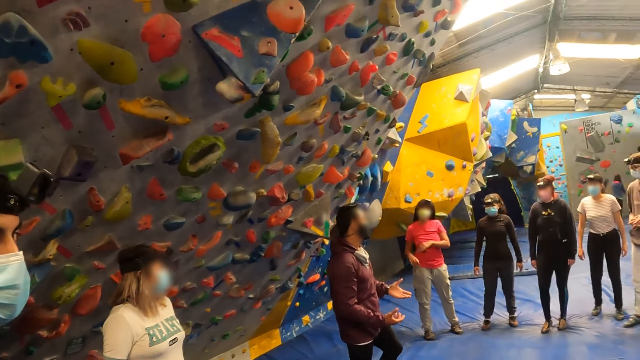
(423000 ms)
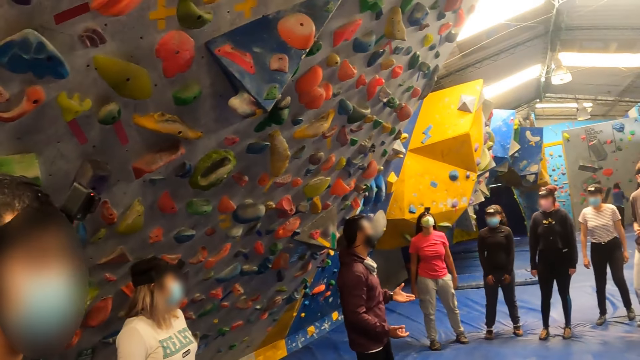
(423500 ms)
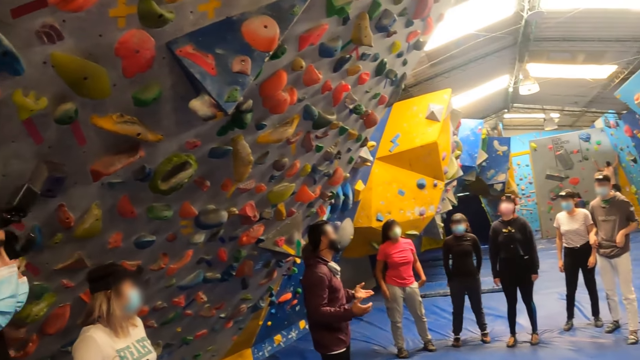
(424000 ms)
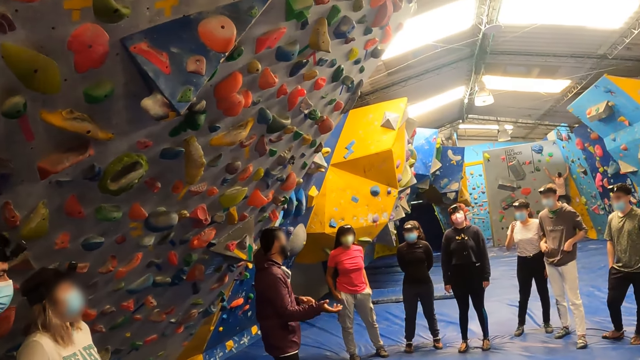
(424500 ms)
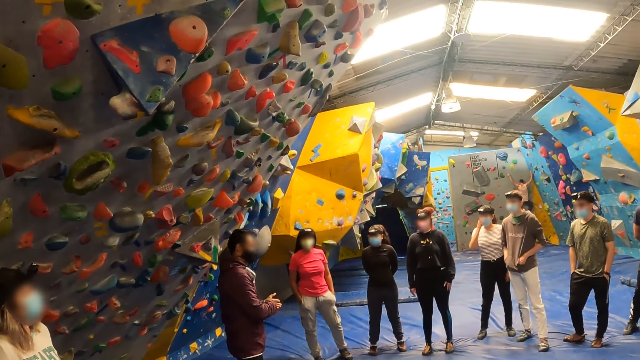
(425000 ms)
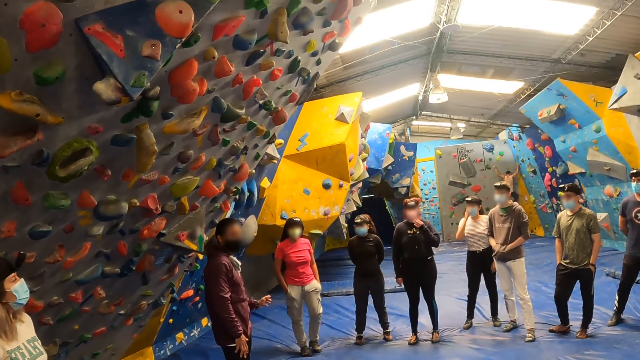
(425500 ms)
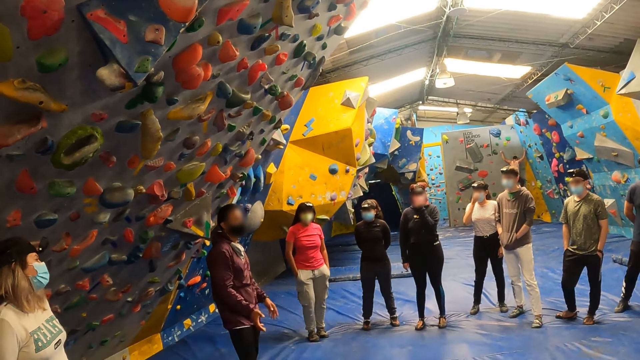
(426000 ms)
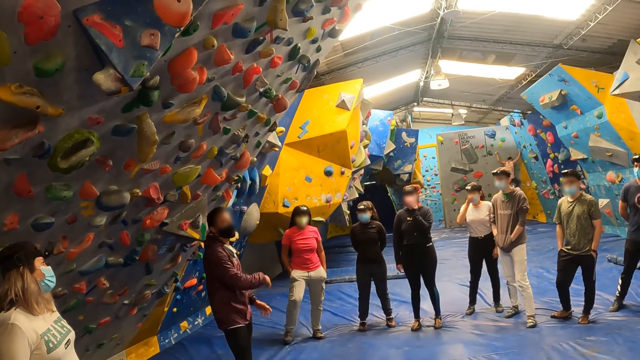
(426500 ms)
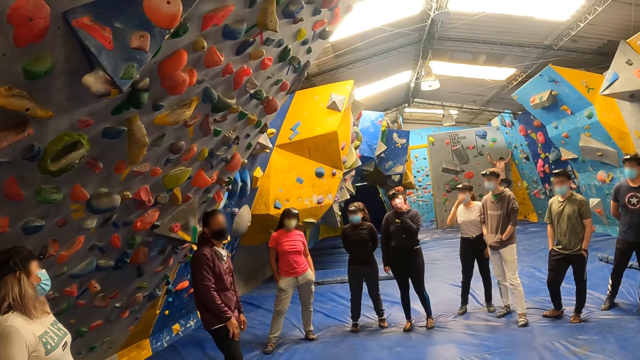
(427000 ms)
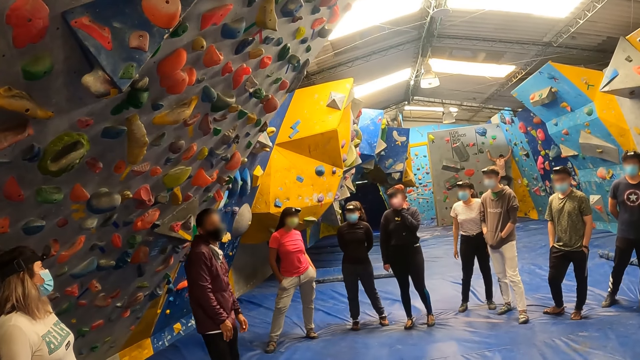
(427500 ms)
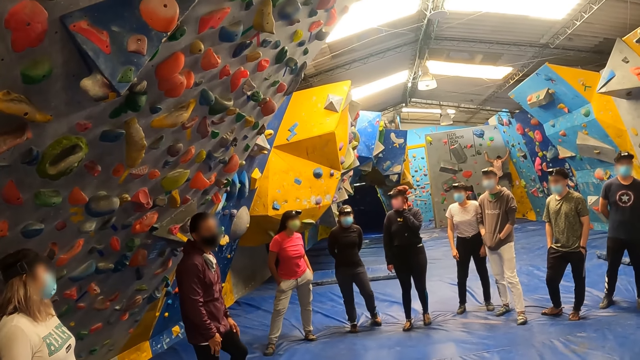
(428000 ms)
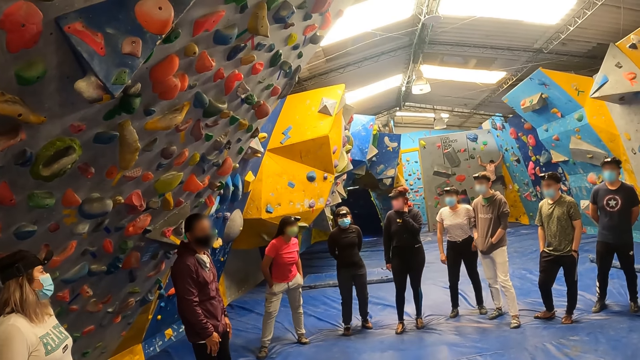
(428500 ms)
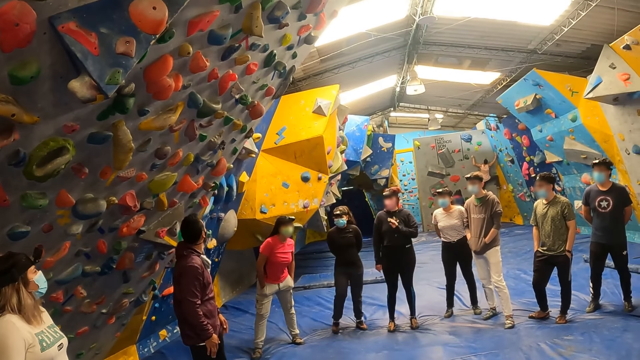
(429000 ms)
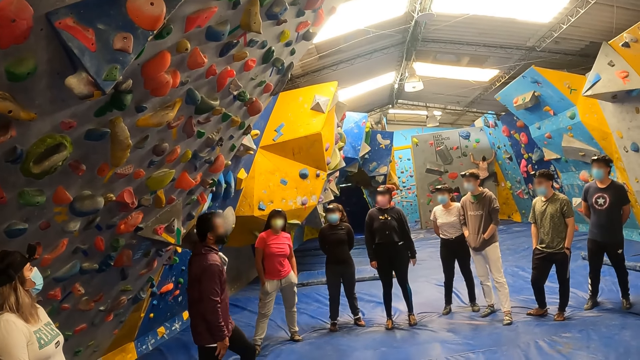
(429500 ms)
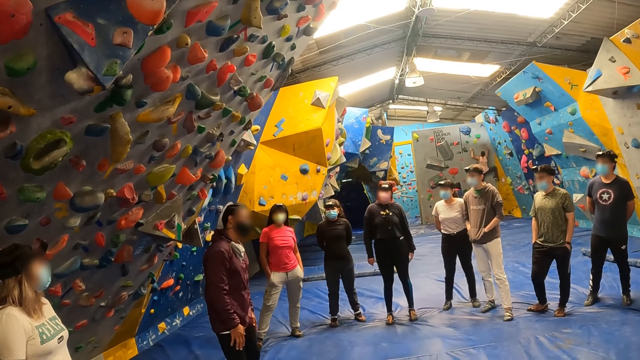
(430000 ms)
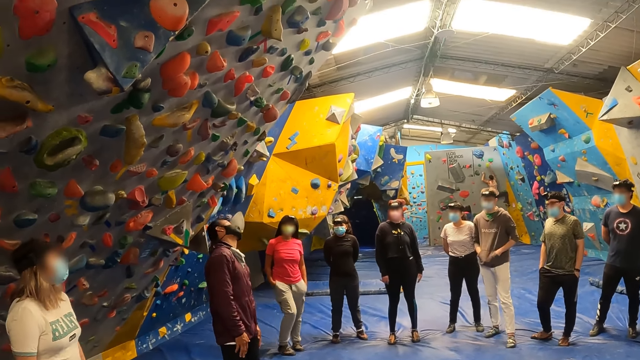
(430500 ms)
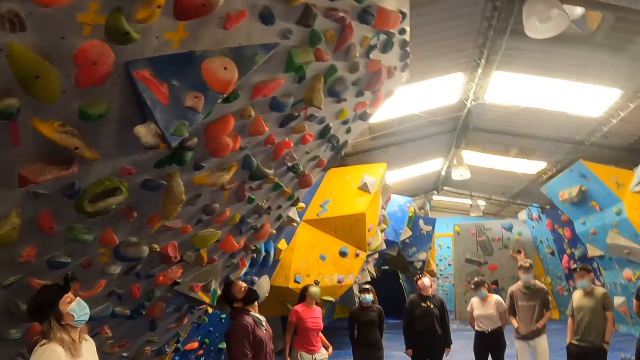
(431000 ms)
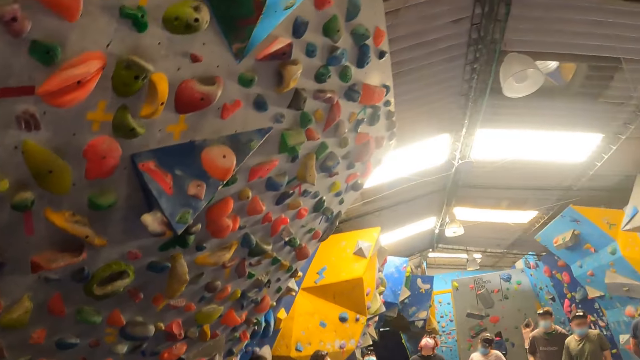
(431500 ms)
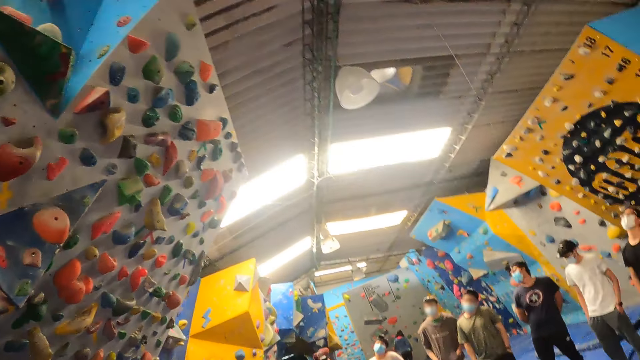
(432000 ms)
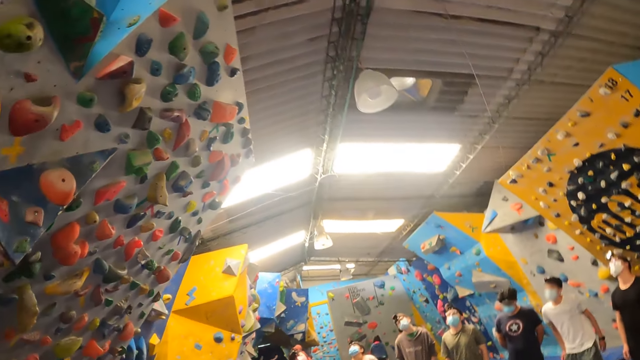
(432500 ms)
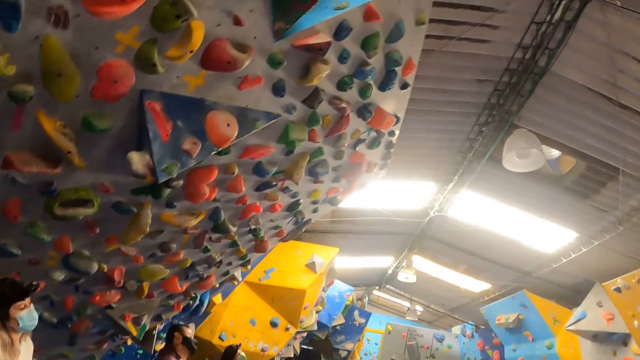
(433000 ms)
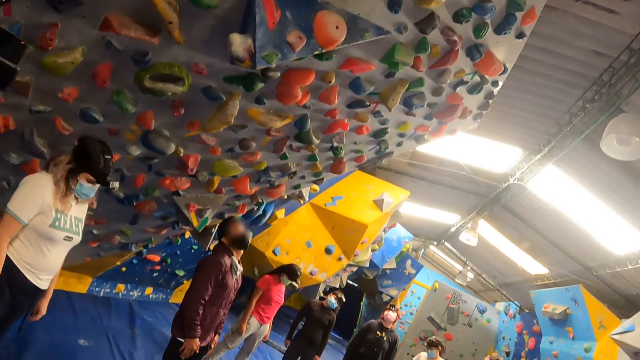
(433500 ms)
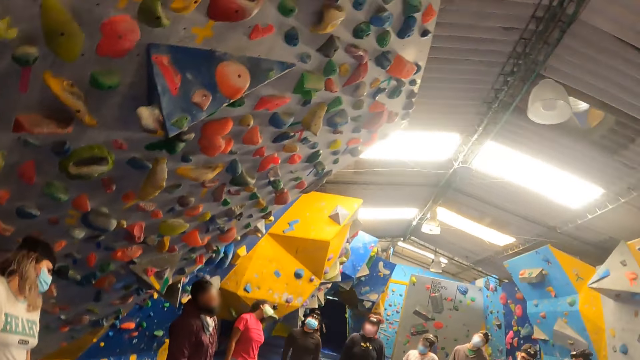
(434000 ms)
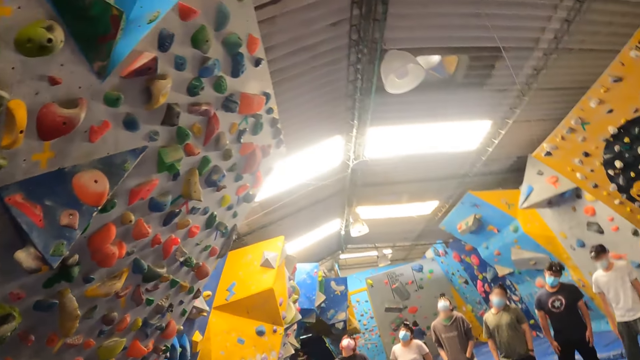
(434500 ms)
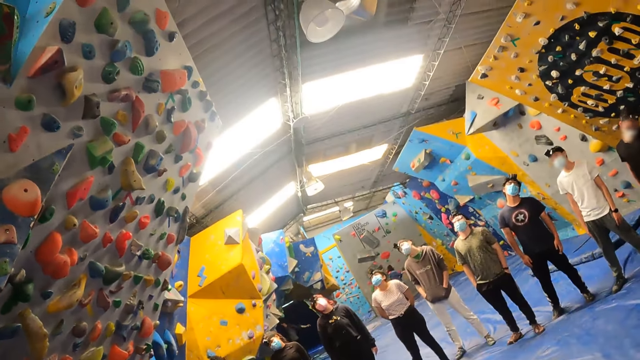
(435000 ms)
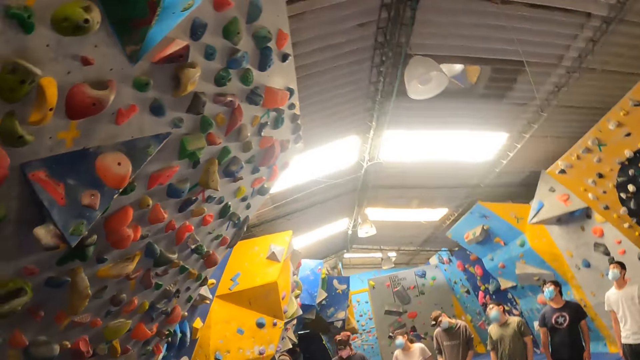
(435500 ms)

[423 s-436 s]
The instructor rotates his head. The woman rotates her head. The camera wearer rotates her head. She exercises.

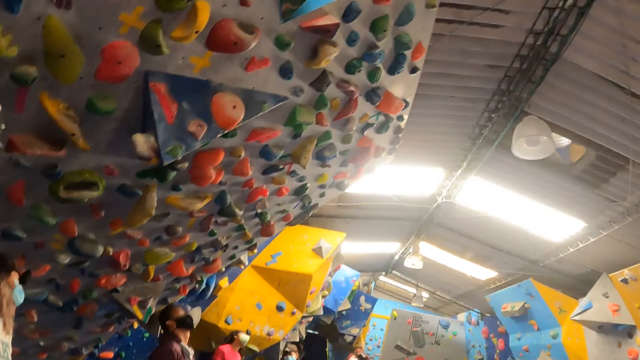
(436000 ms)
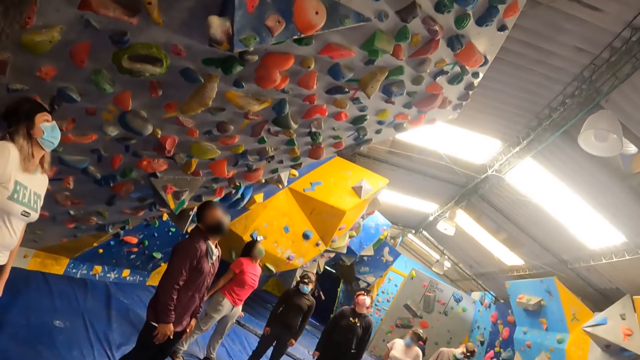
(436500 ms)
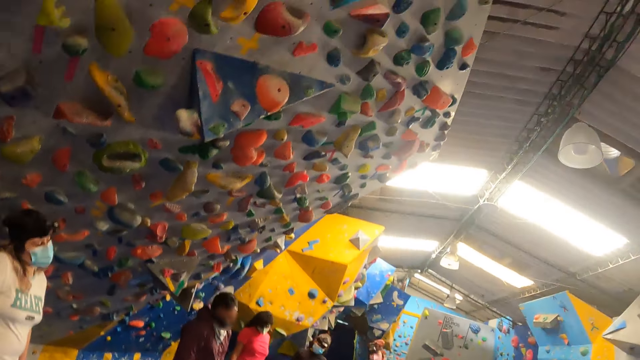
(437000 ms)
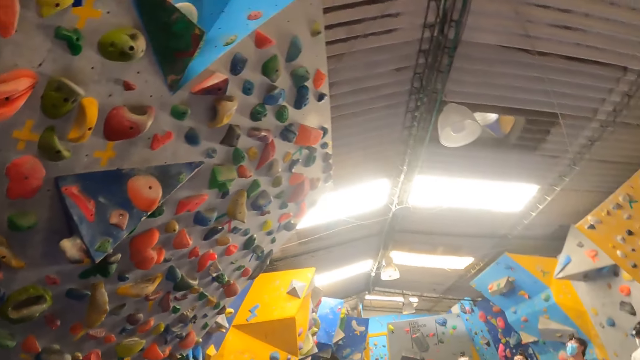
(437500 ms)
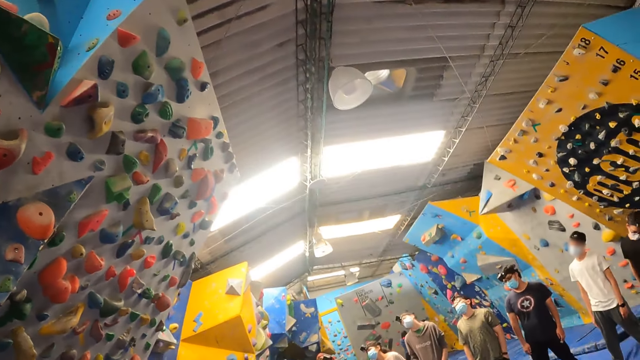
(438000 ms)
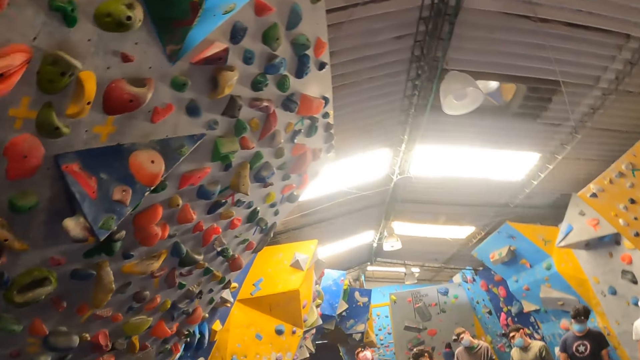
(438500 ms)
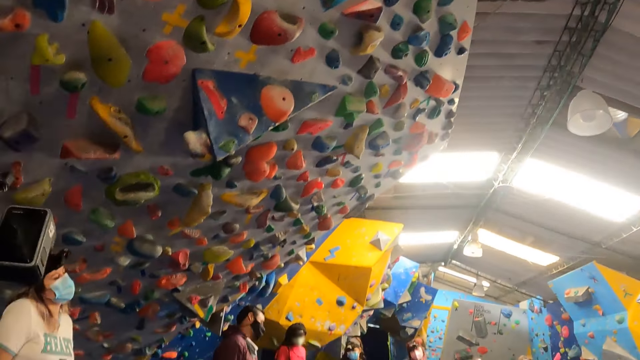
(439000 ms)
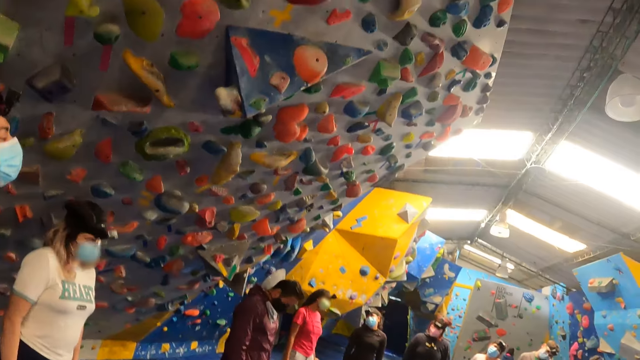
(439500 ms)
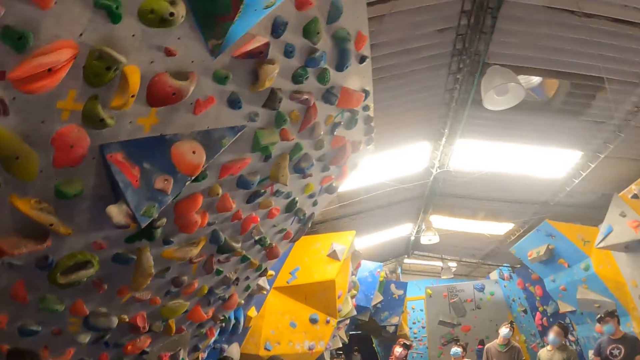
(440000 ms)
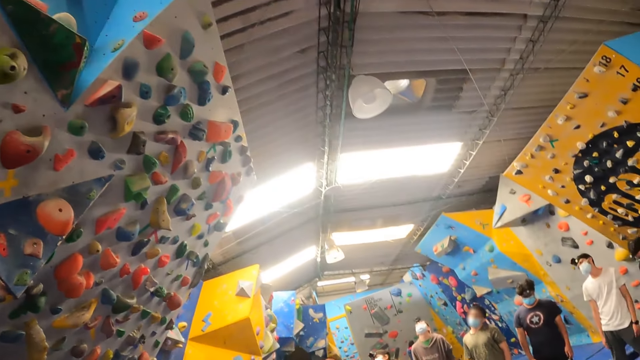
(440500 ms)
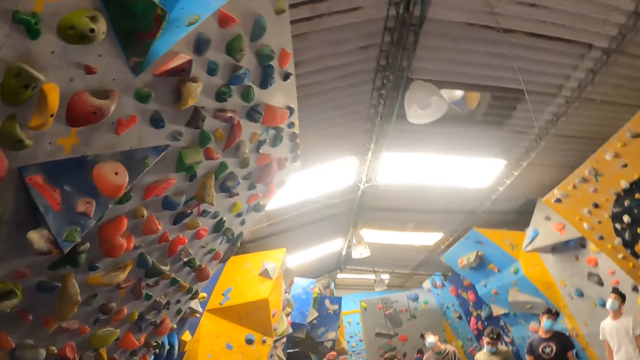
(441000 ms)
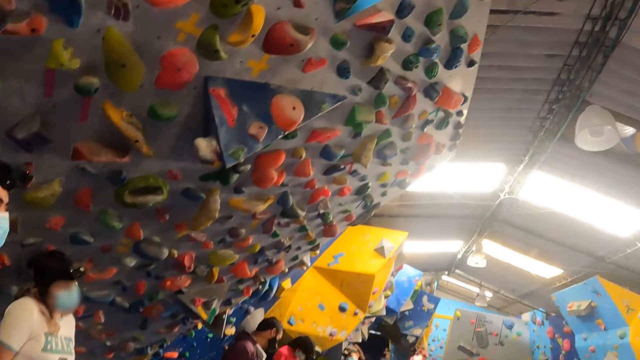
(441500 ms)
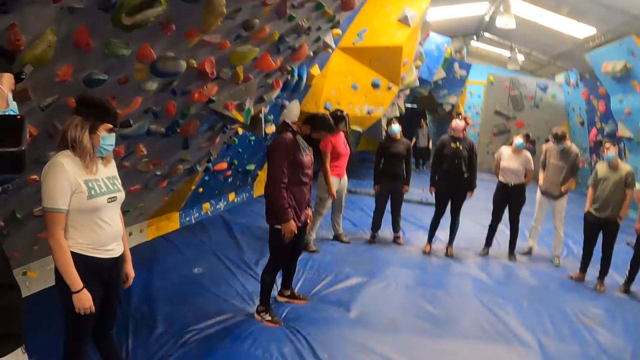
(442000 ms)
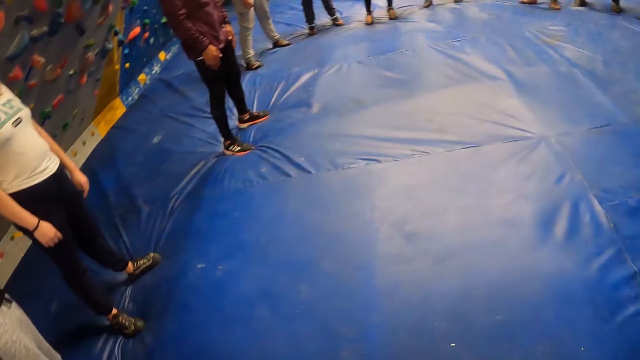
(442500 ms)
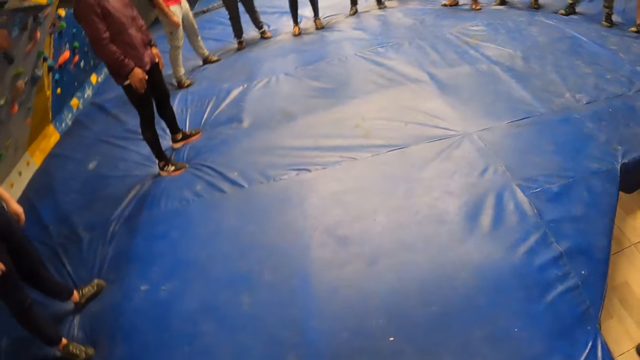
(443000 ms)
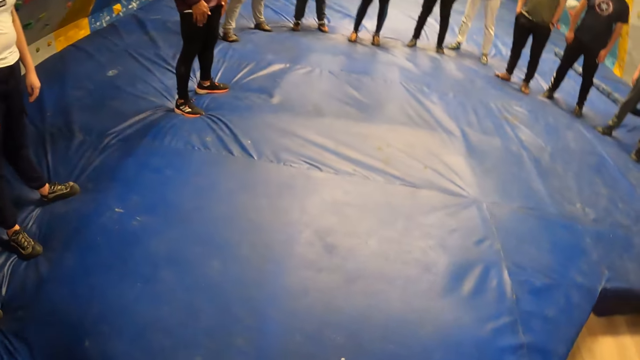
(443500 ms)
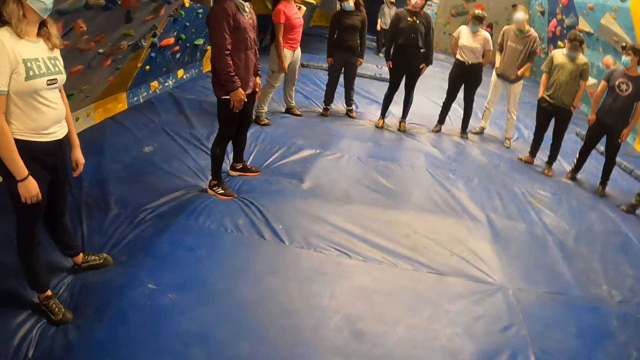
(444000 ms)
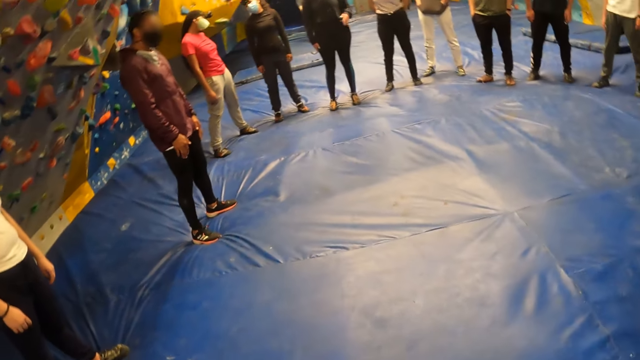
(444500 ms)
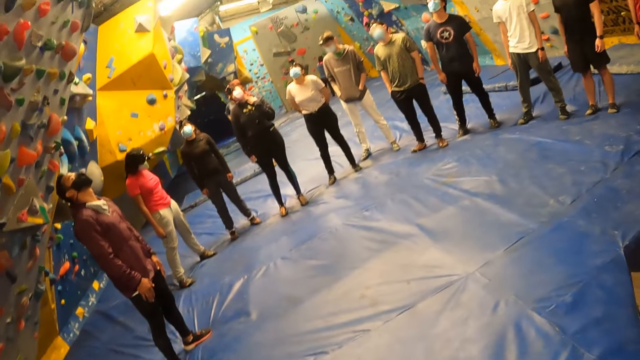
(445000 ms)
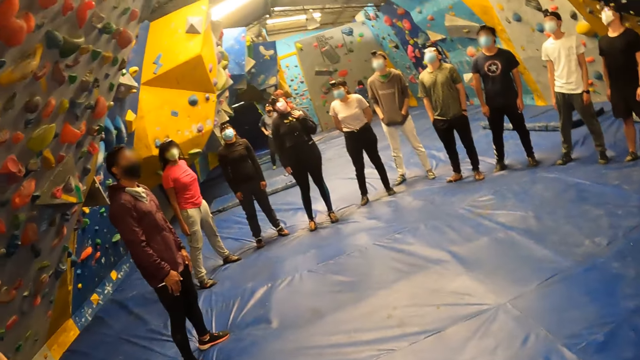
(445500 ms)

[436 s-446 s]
The instructor nods his head.
